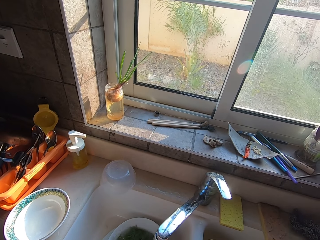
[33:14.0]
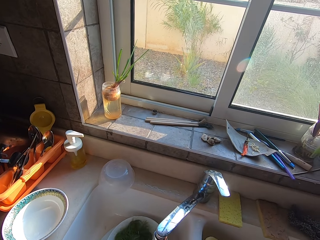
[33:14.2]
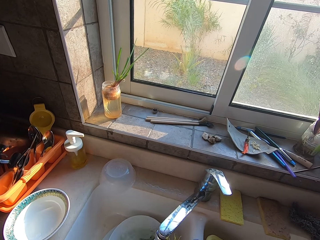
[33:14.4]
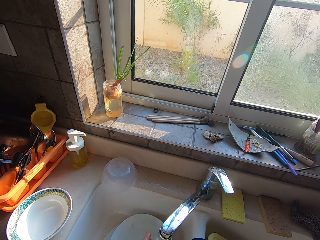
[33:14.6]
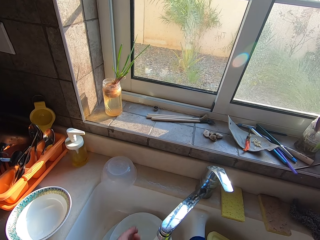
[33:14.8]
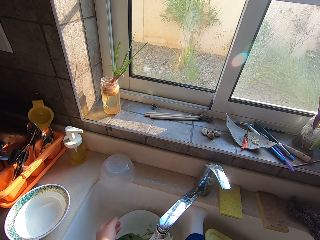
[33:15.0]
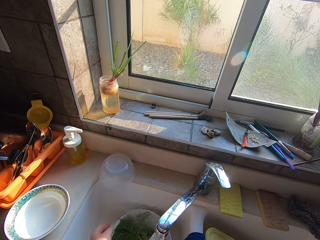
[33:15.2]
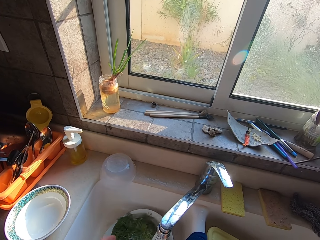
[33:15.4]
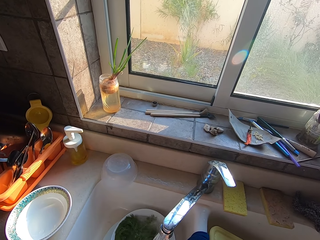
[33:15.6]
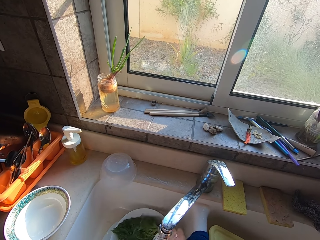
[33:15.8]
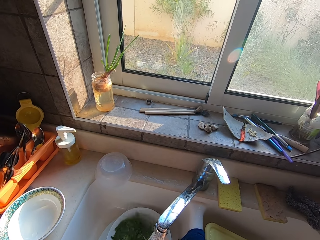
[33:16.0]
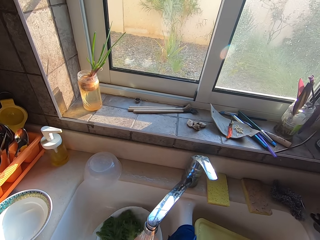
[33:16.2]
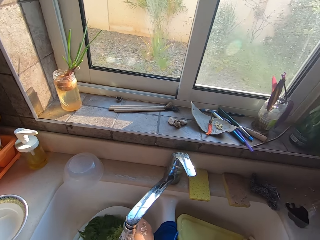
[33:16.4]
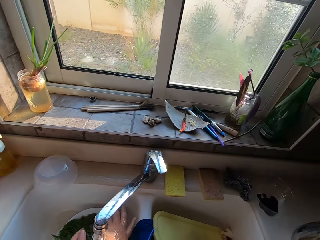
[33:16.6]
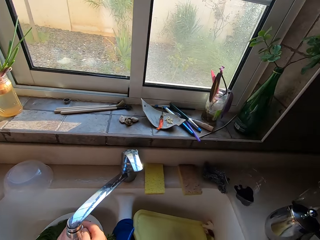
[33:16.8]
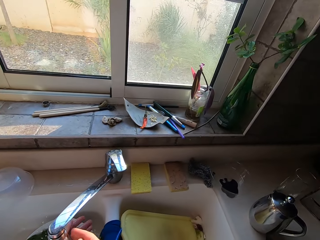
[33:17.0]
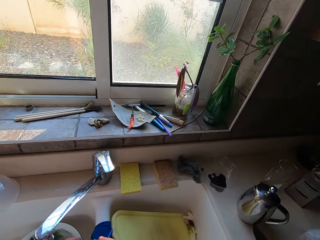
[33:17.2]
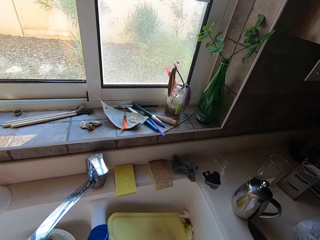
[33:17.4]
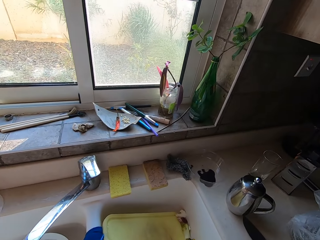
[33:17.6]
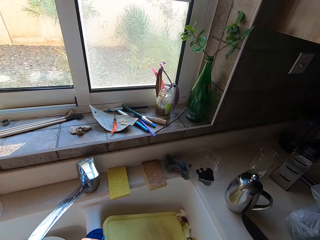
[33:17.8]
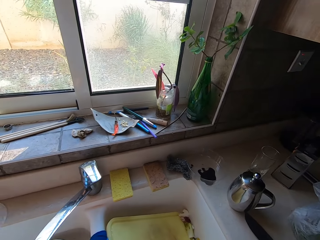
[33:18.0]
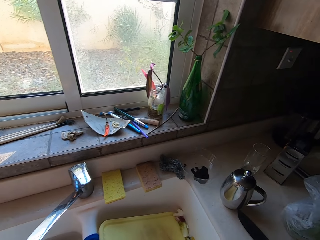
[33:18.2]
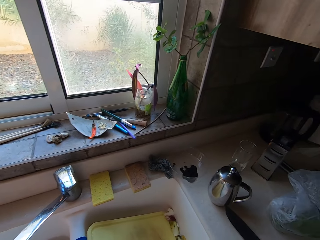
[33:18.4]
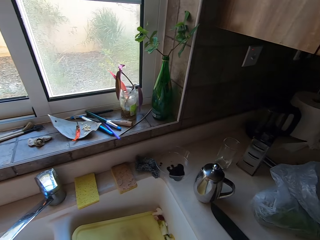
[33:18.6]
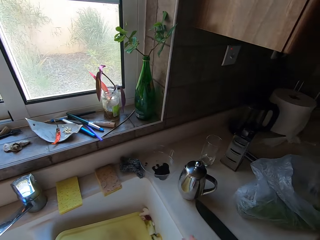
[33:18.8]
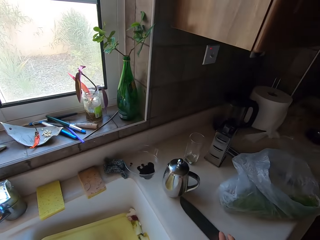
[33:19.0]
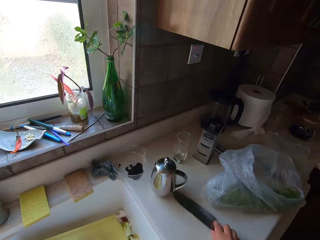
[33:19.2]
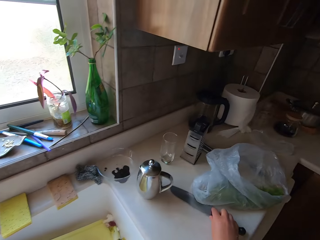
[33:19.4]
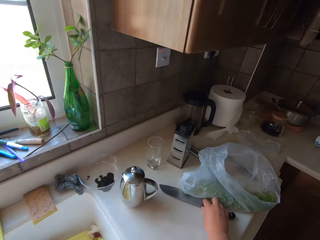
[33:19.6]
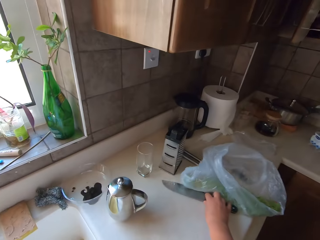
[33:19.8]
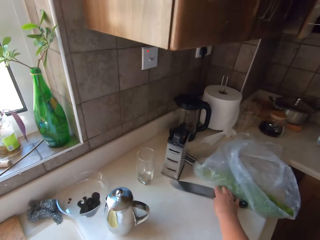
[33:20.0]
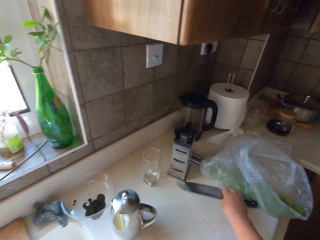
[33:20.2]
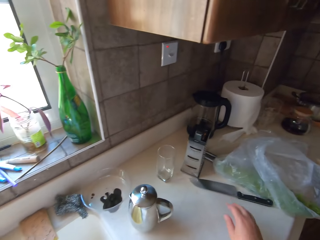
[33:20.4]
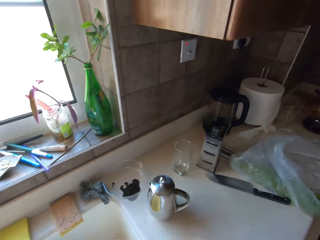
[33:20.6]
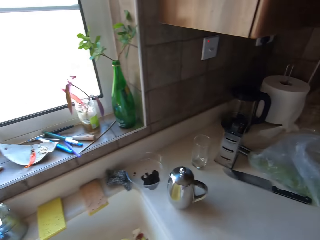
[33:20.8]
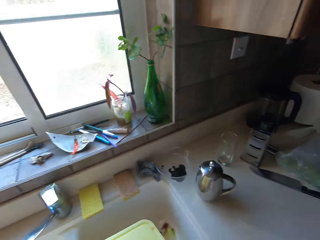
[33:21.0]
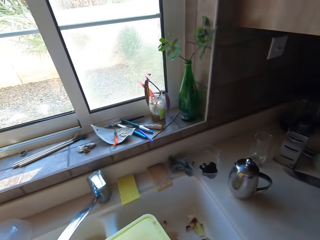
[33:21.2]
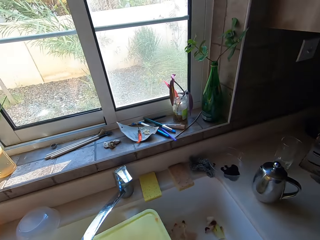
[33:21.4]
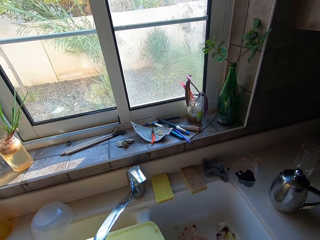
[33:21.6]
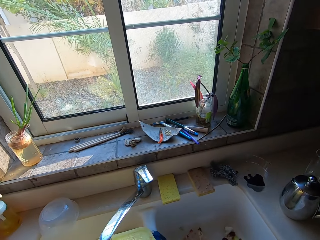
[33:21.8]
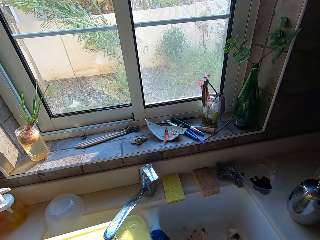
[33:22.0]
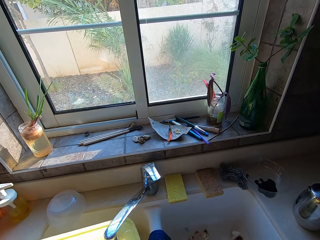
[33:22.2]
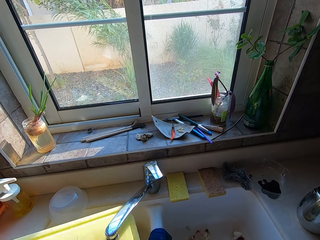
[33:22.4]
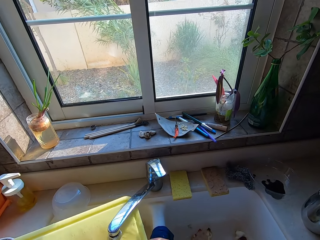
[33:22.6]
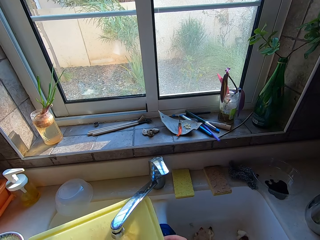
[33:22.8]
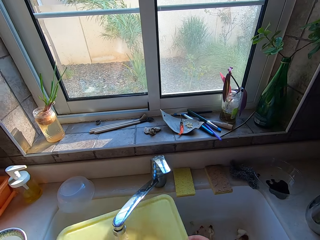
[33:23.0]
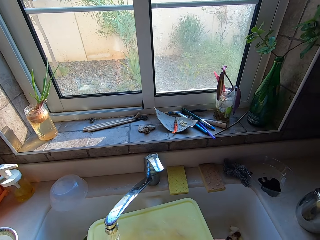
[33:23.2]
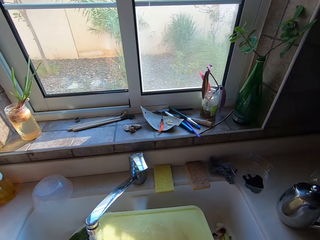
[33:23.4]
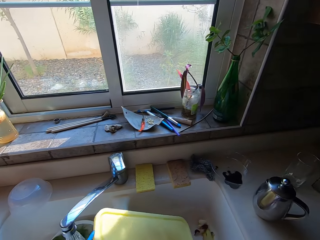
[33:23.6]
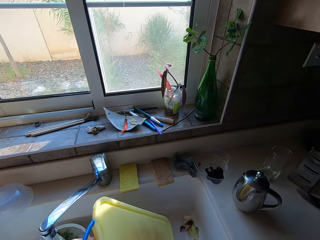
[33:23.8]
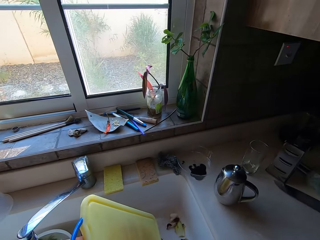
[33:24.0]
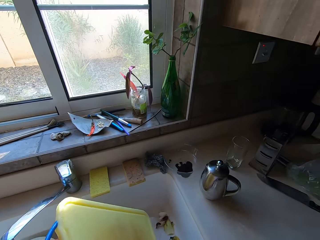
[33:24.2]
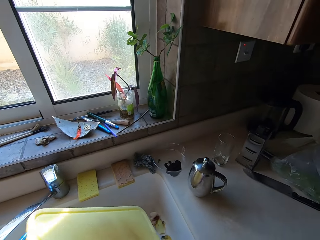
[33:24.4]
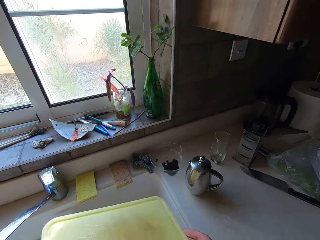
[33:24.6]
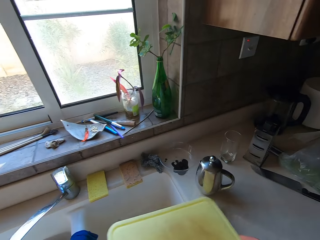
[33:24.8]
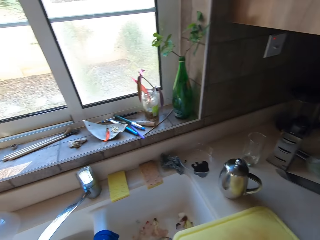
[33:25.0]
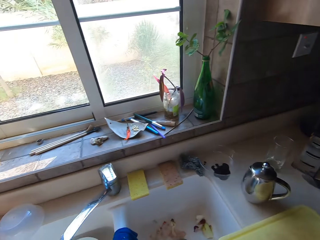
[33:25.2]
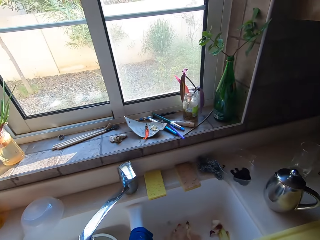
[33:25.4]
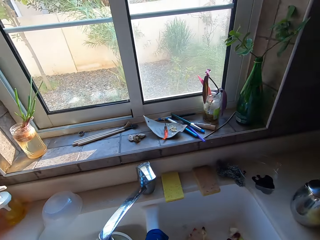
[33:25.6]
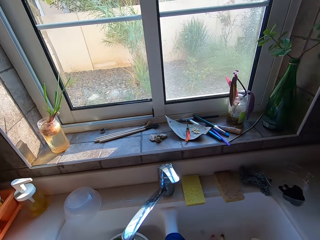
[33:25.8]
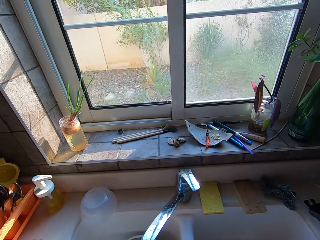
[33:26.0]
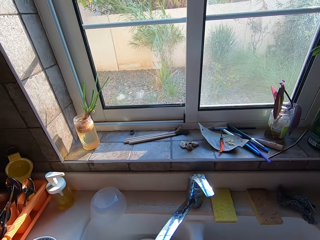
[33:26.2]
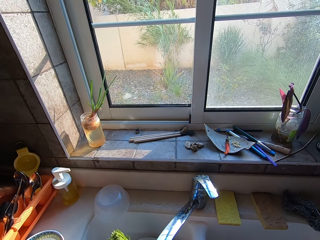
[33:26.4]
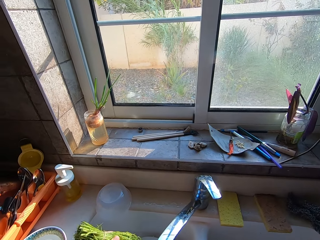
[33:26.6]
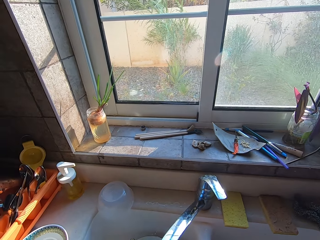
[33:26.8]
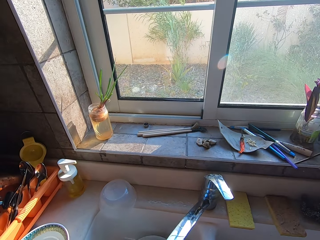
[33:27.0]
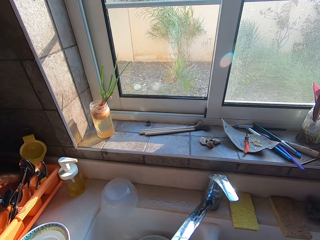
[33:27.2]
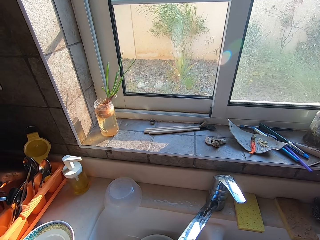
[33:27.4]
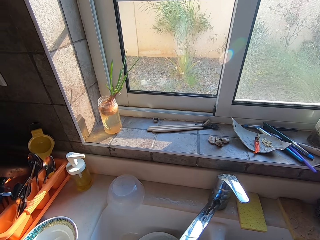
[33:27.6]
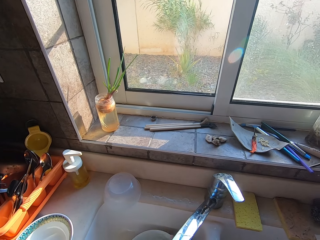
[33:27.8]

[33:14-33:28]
The camera wearer looks around. They push a knife away. They put the chopping board in the sink. They pick up the chopping board. They rinse the chopping board. They place the chopping board on the kitchen working surface.

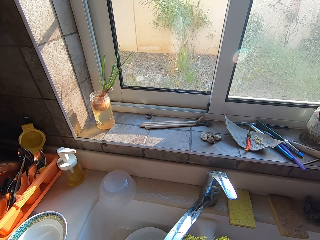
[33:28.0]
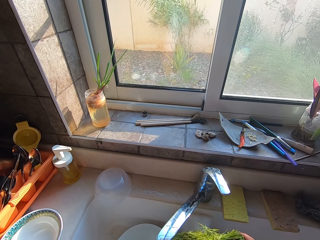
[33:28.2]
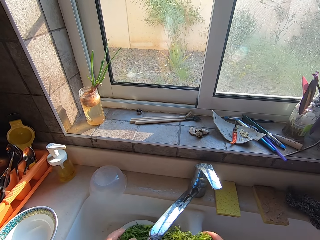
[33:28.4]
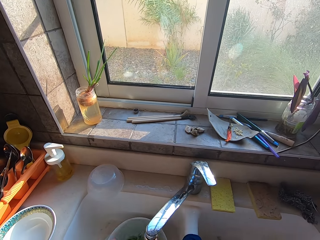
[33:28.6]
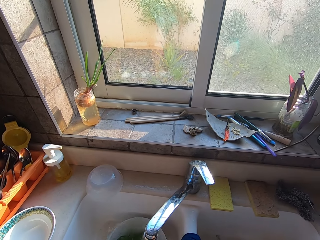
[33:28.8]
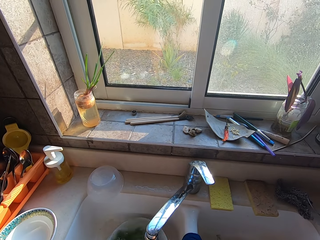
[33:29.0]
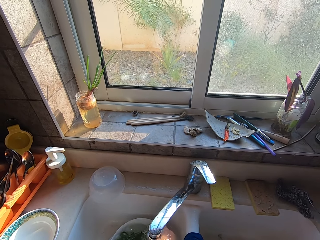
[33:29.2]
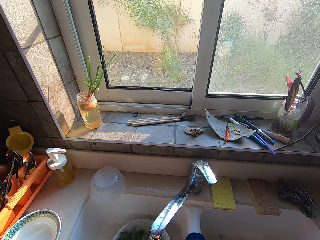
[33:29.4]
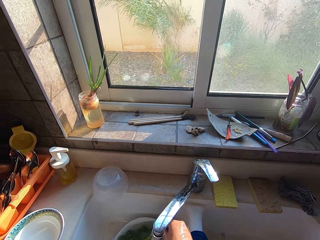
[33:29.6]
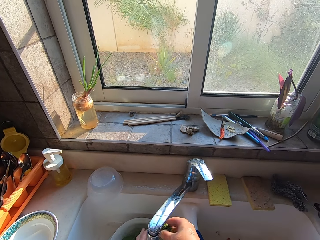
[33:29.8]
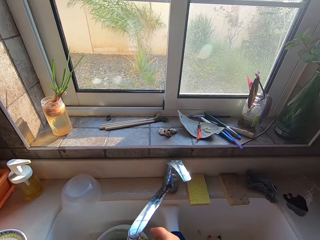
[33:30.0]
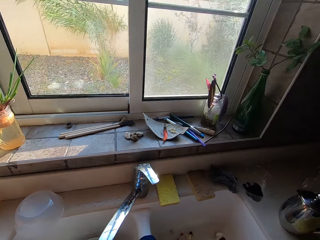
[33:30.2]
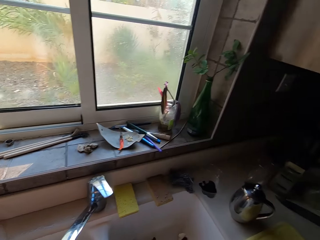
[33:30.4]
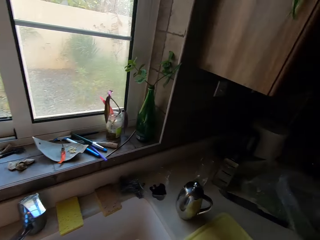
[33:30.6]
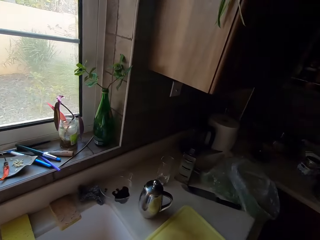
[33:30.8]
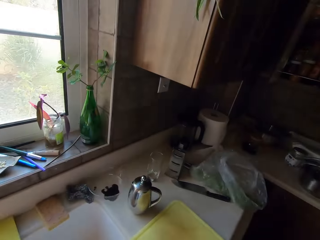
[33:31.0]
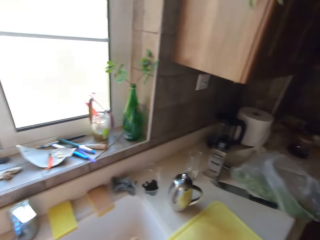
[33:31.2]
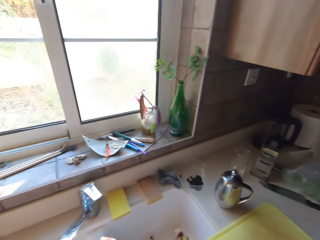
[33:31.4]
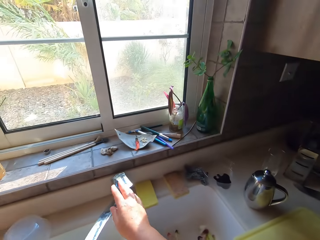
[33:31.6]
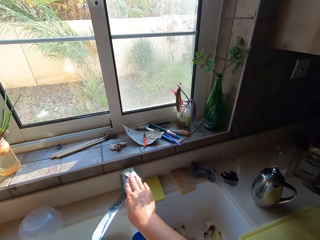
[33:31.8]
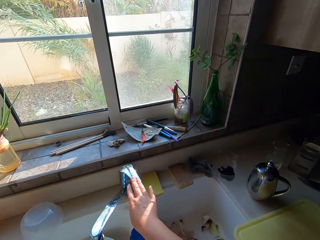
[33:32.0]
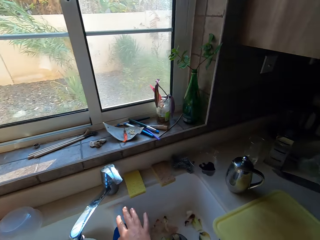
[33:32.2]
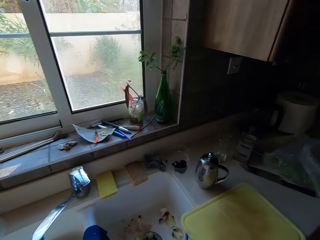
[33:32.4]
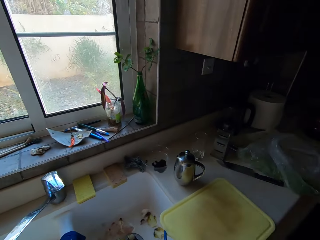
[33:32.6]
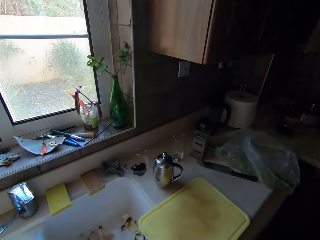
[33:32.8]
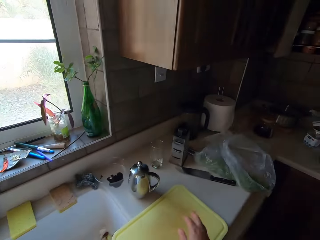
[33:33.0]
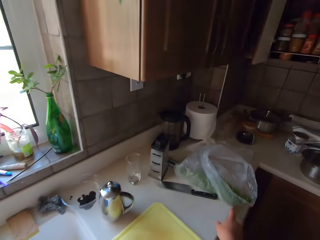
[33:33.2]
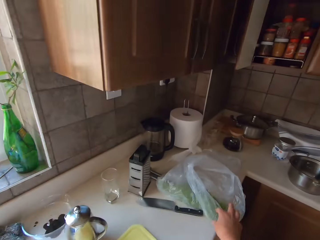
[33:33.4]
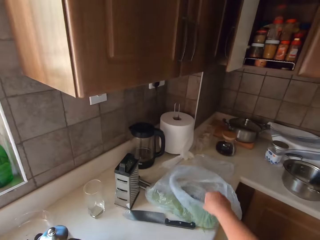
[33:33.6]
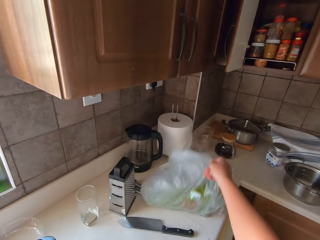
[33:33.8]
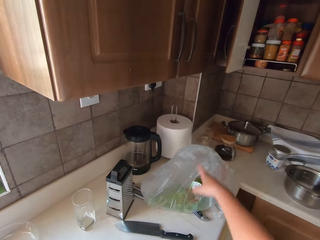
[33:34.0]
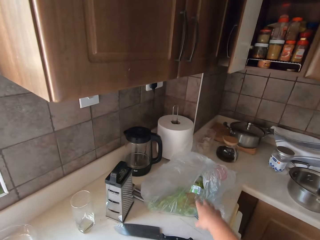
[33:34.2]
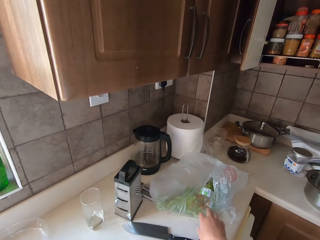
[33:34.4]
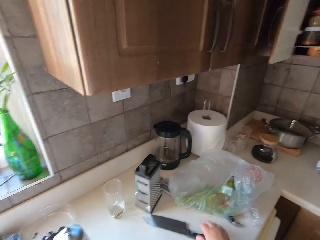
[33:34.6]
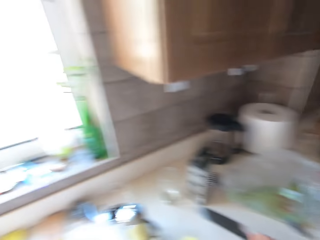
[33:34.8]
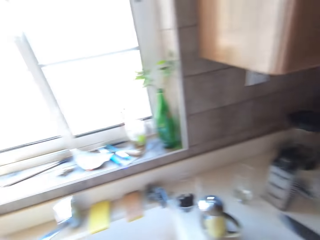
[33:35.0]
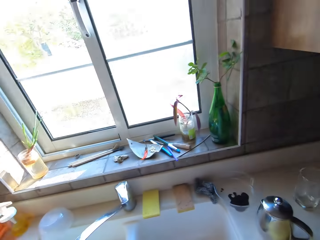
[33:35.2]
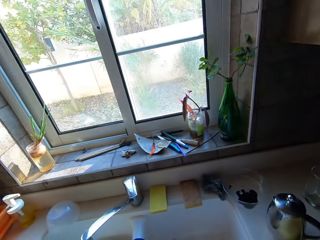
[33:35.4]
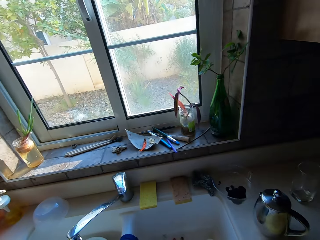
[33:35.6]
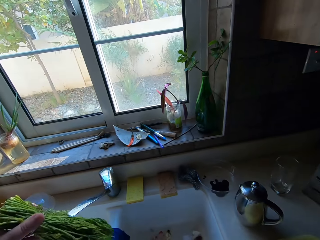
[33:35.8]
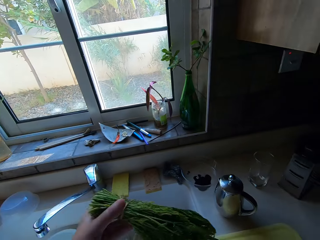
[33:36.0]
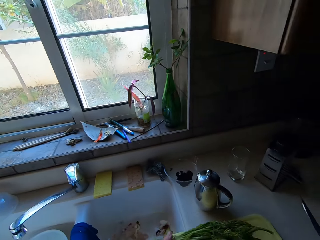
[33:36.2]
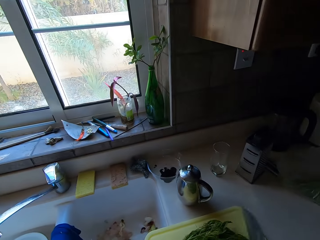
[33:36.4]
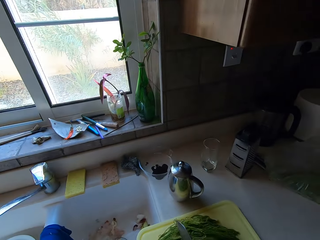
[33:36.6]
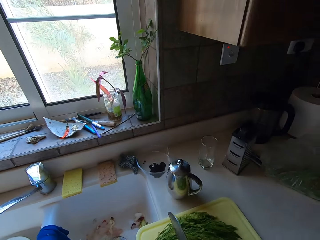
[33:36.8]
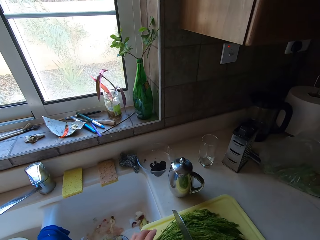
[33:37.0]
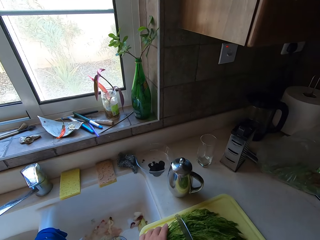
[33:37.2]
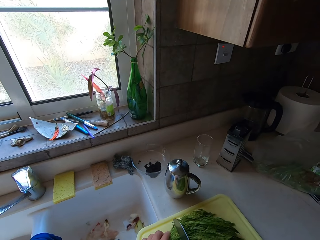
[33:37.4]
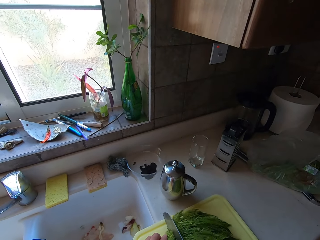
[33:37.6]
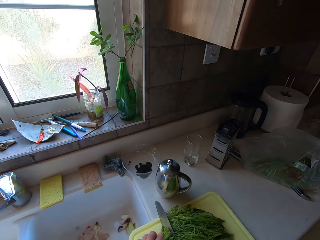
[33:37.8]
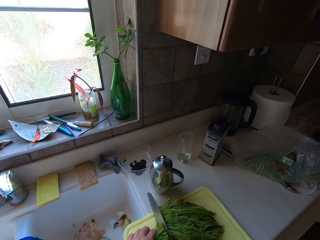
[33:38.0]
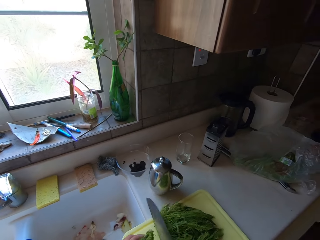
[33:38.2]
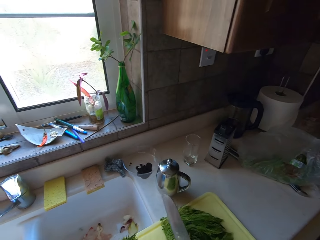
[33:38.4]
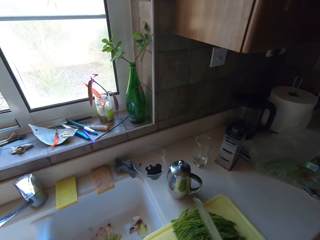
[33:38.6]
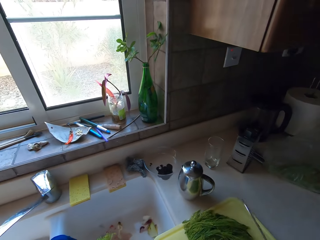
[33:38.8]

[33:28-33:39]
The camera wearer washes the dill. They look around. They turn off the running water. They wrap the dill with a nylon. They touch a plastic bag with something in it. They pick up the knife, put the dill on the chopping board and cut the dill stalks.
